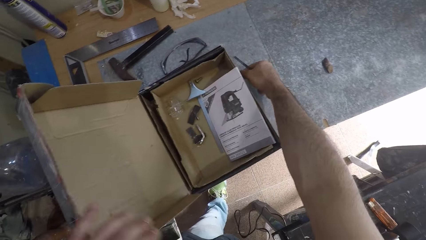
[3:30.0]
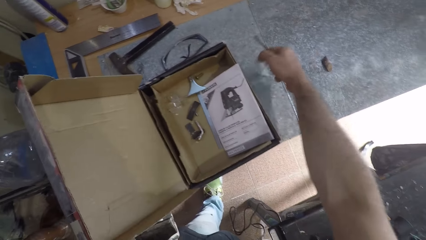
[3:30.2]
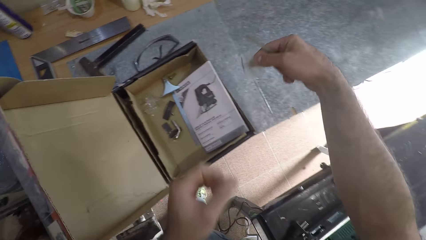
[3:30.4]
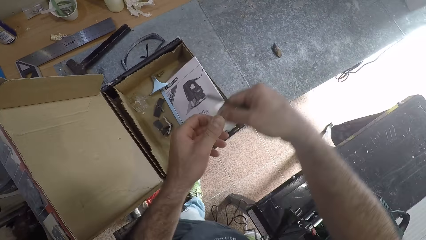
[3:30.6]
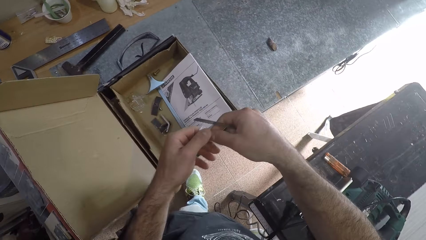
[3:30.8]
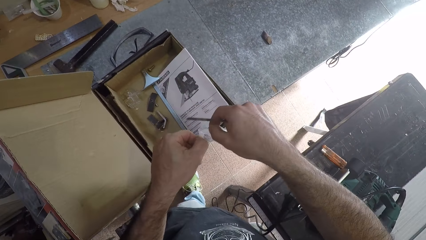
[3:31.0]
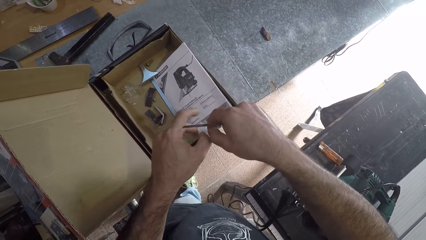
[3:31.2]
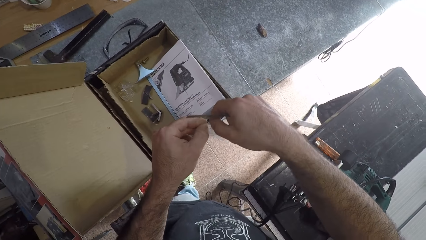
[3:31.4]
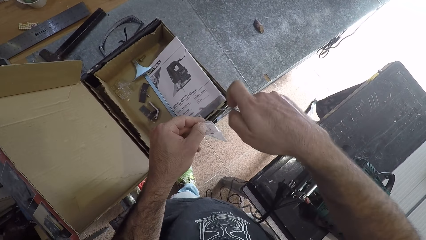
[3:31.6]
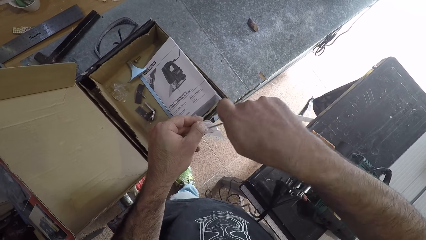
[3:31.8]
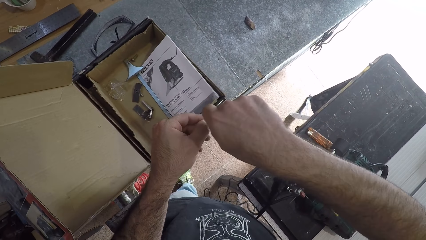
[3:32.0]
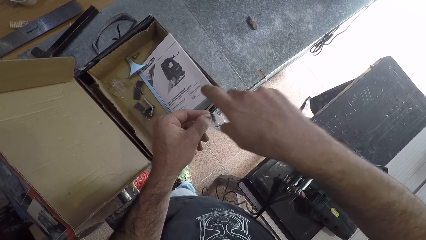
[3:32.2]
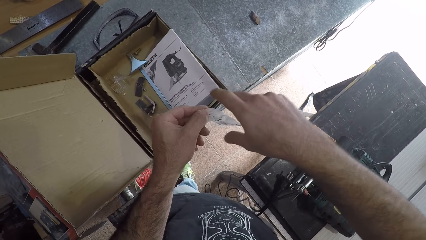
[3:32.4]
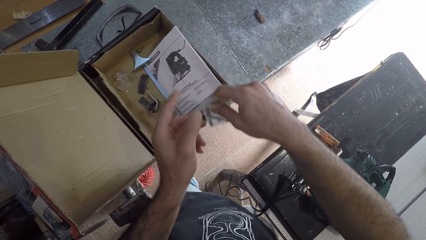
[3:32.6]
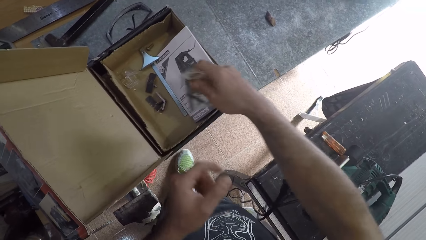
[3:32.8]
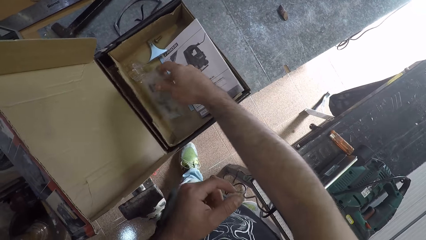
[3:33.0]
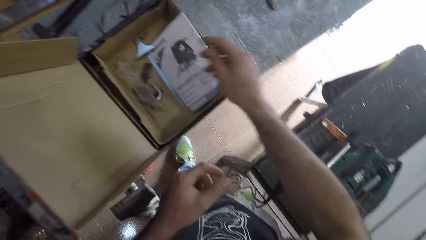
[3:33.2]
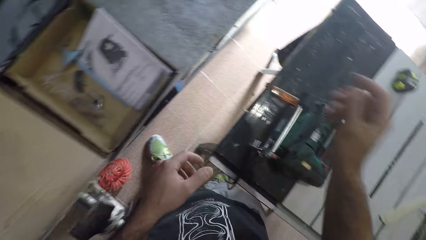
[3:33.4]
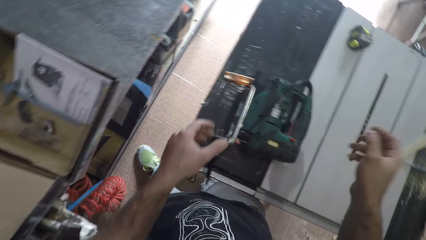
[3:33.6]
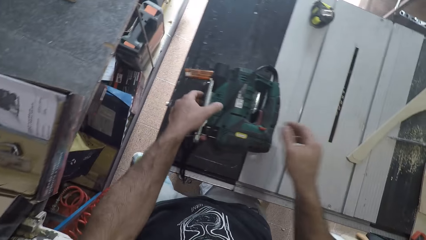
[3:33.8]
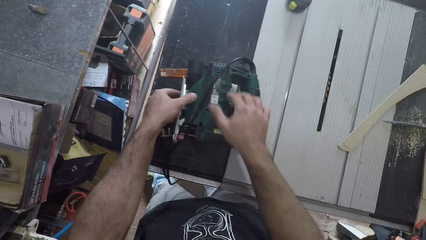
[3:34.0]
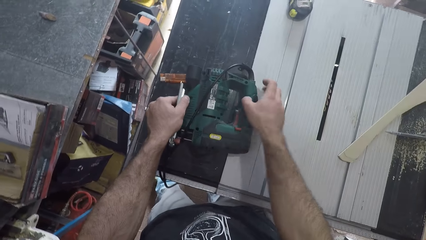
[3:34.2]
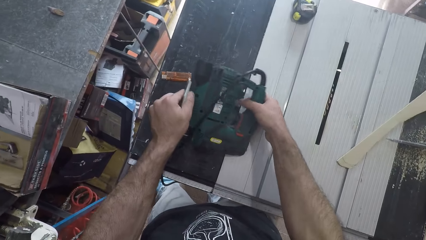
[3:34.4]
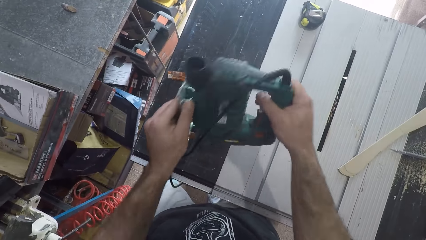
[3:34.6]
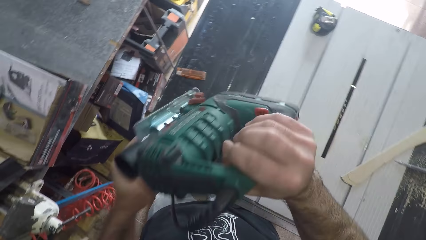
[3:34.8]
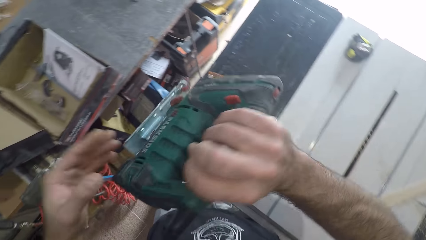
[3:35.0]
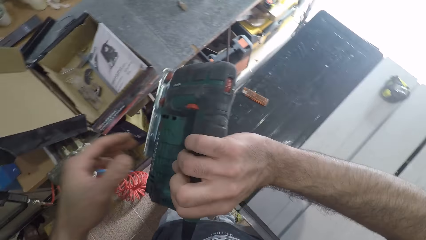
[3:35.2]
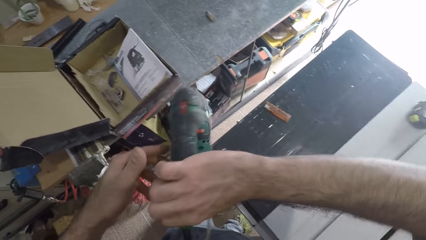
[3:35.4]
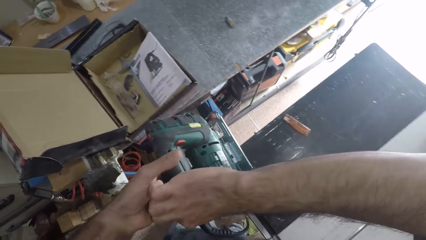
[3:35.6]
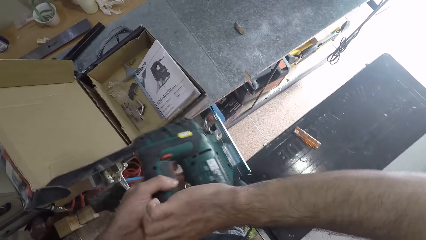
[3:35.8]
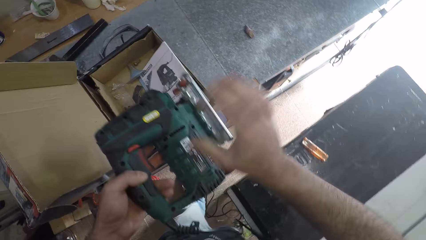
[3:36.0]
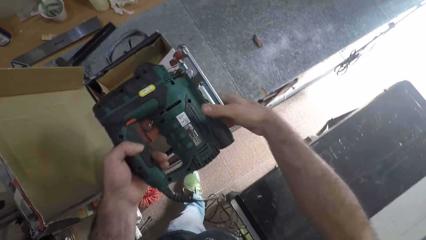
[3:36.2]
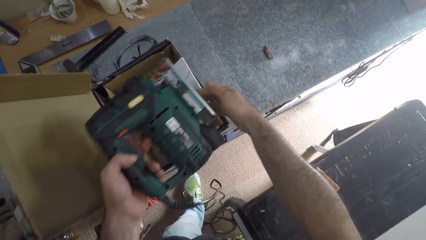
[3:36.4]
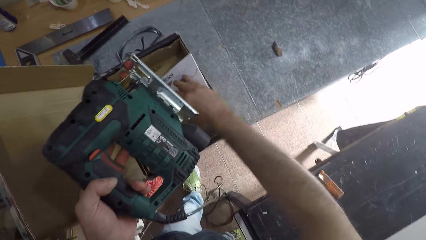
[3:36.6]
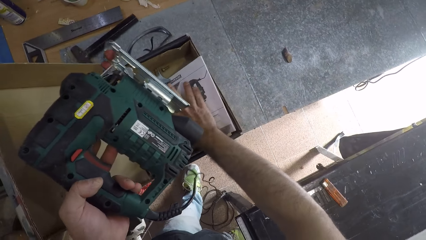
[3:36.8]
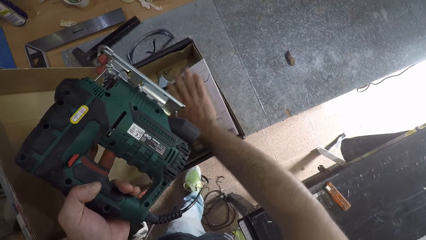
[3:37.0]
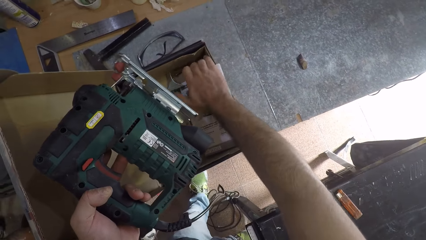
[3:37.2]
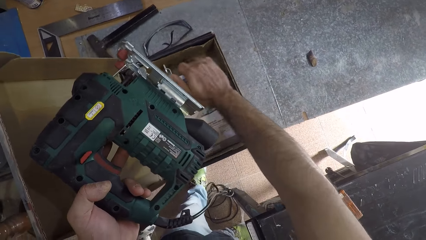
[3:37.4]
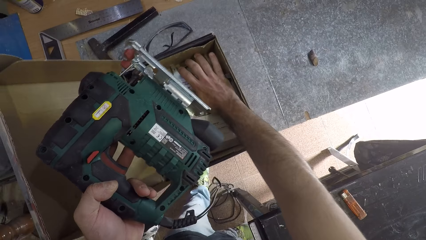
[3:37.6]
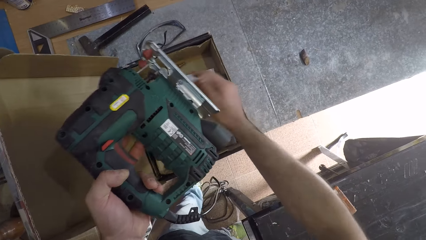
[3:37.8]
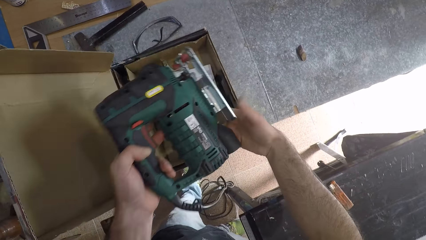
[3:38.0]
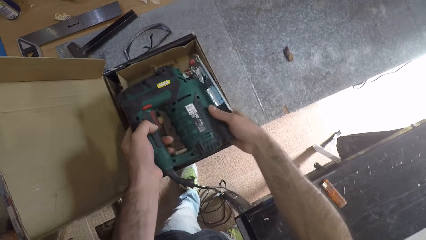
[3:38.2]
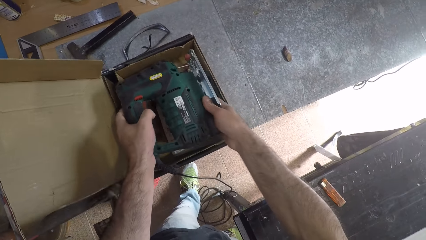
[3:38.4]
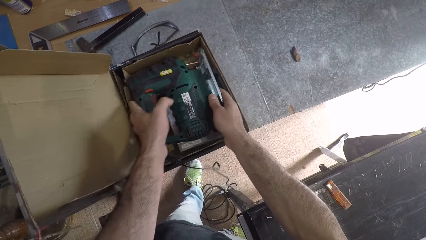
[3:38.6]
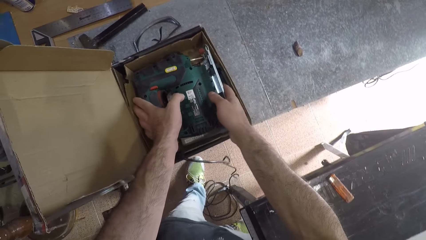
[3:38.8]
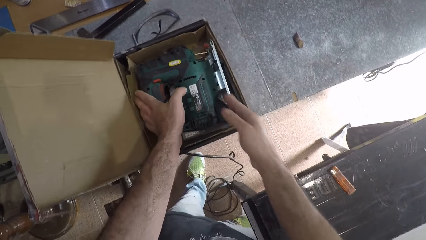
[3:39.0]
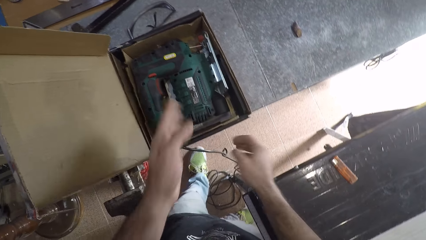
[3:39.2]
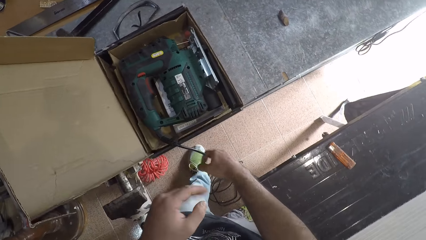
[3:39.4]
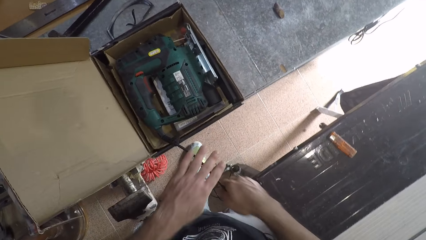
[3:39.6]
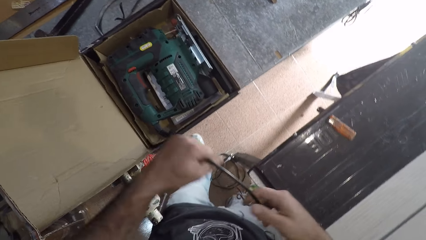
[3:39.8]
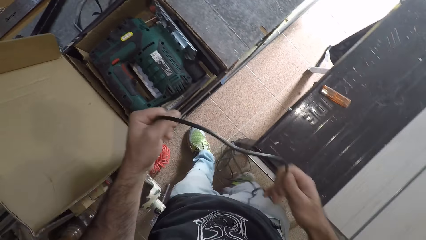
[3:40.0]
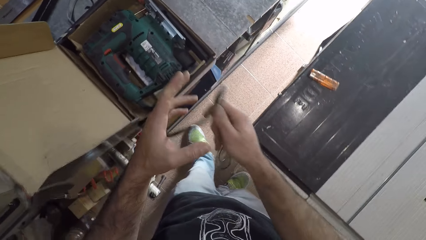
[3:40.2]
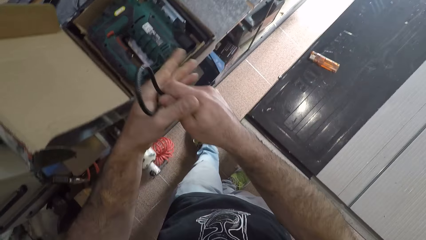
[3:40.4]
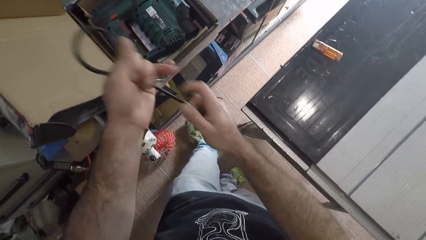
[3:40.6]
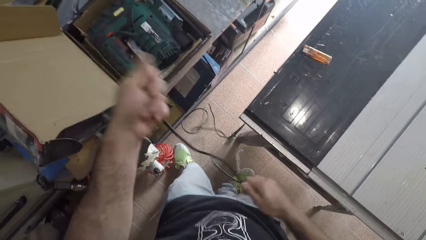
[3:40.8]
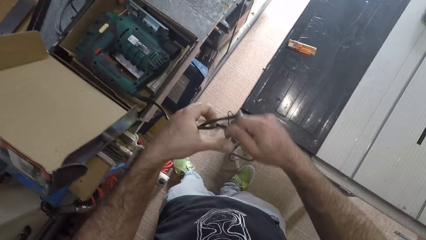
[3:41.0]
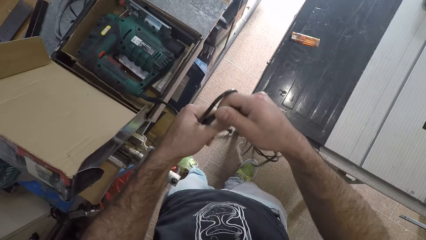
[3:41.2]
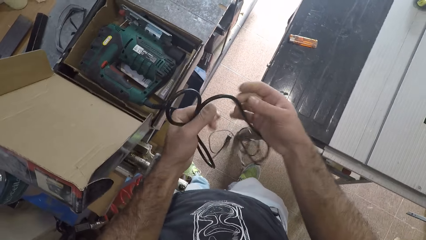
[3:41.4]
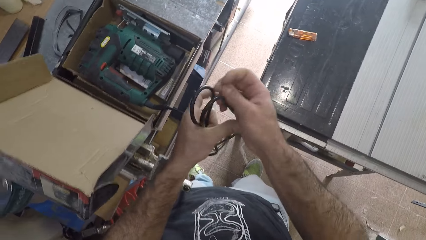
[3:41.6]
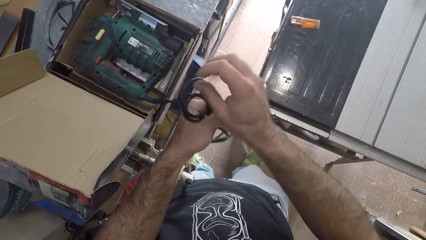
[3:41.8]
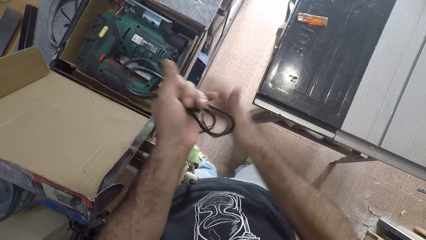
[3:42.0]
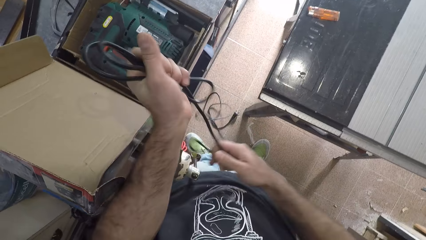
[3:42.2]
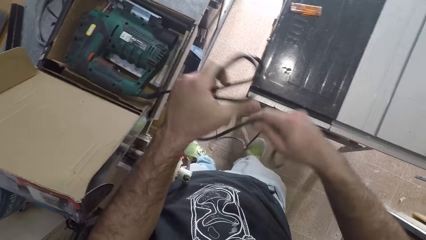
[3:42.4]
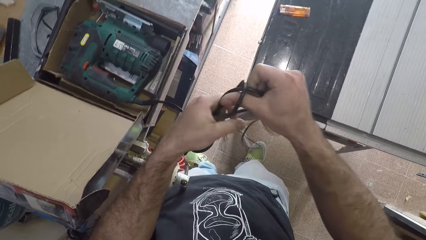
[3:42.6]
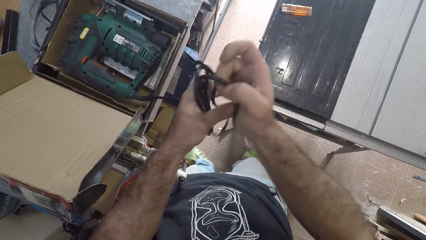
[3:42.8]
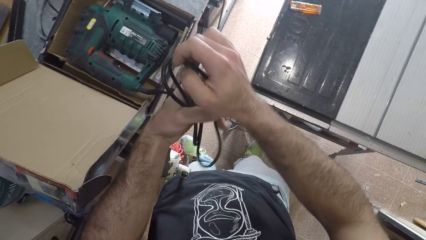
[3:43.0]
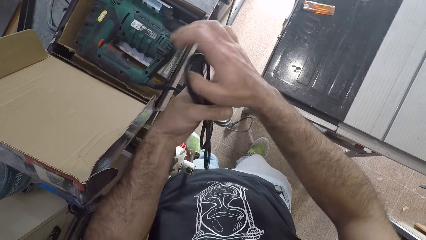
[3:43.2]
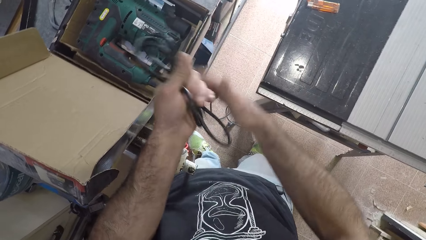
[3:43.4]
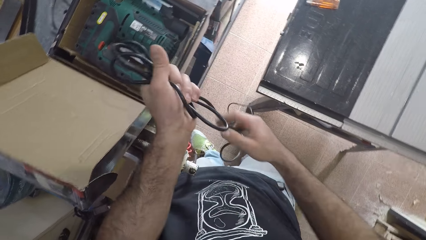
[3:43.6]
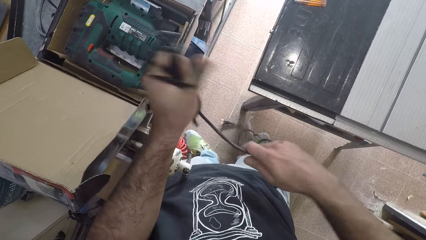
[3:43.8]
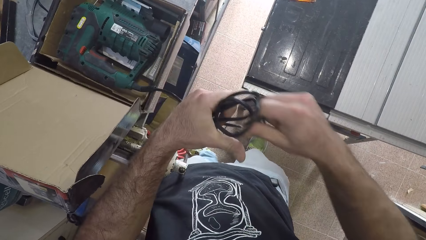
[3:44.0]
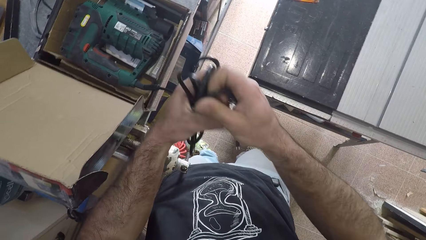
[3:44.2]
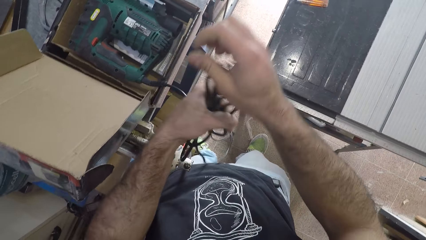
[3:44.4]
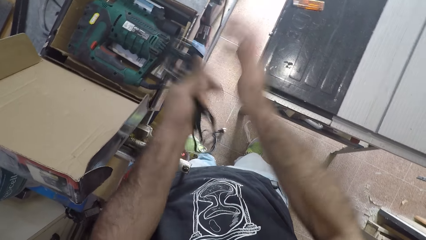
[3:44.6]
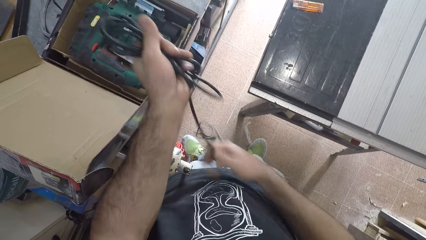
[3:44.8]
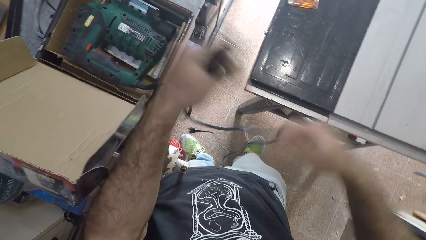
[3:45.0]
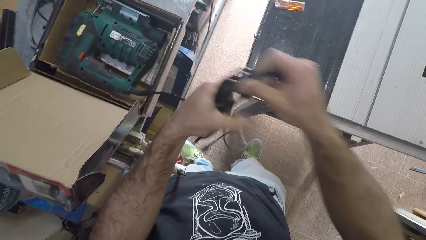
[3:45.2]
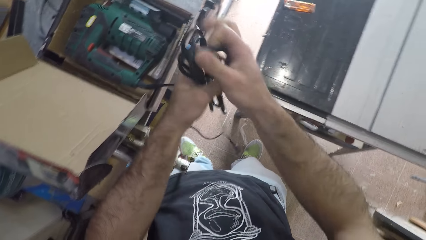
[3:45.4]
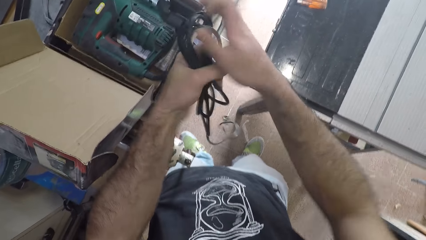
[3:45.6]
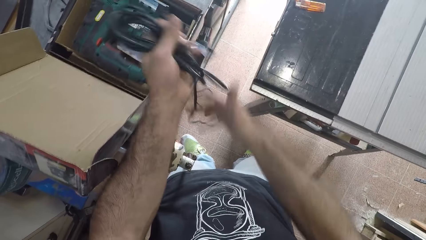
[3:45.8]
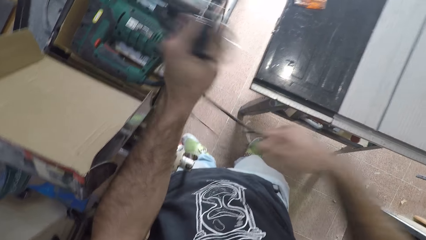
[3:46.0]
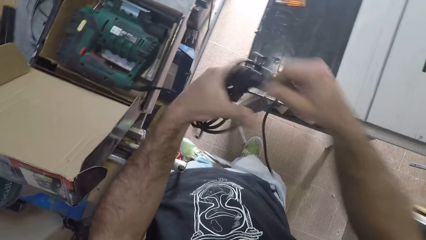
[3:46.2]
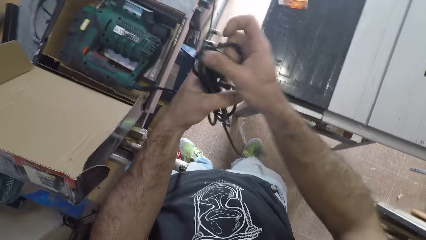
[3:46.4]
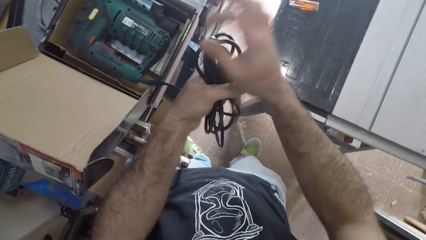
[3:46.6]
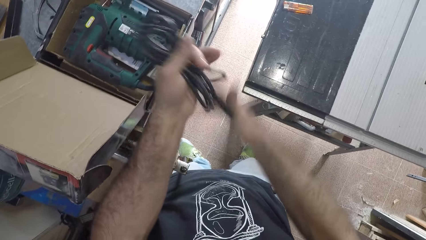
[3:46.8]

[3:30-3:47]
The camera wearer picks a nylon on the table. He opens the nylon, puts the saw blade in the nylon, and drops the nylon in the carton or box. He takes the speed jigsaw. He carries the machine with his hands, passes the machine to his left hand, and holds the machine with his left hand. He arranges items in the carton with his right hand. He pushes the box. He holds the saw machine with his hands and puts the saw machine in the carton. He folds the wire of the saw machine with his hands.
